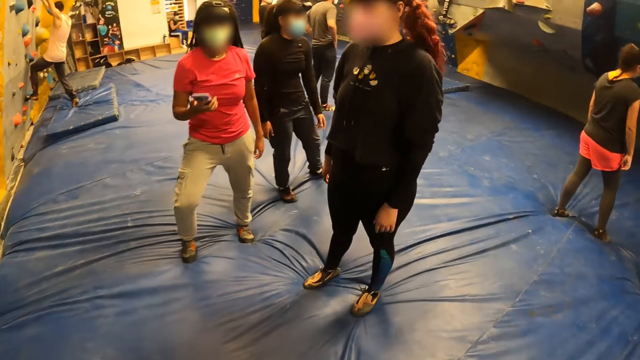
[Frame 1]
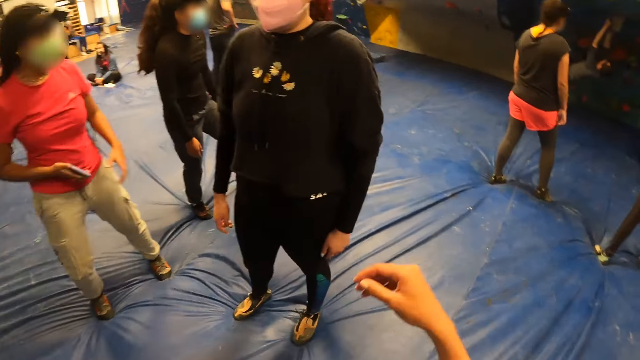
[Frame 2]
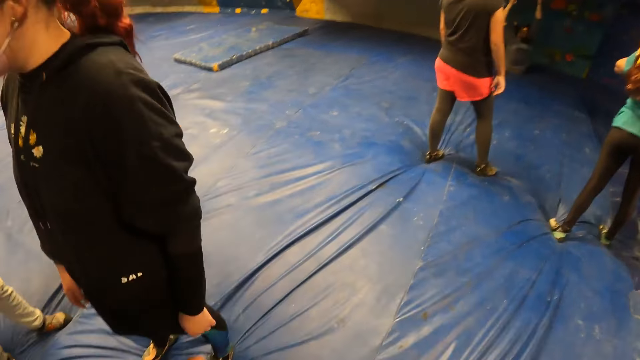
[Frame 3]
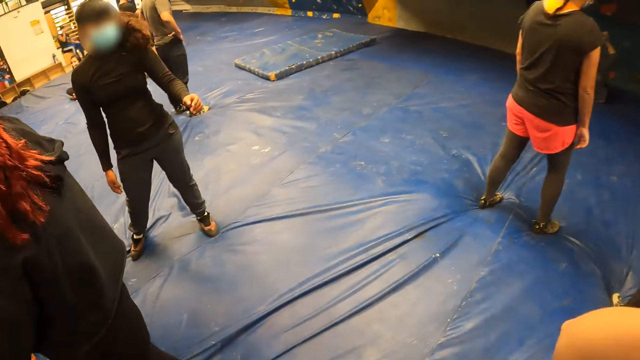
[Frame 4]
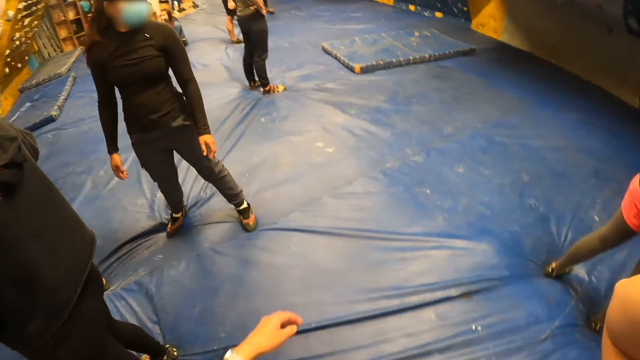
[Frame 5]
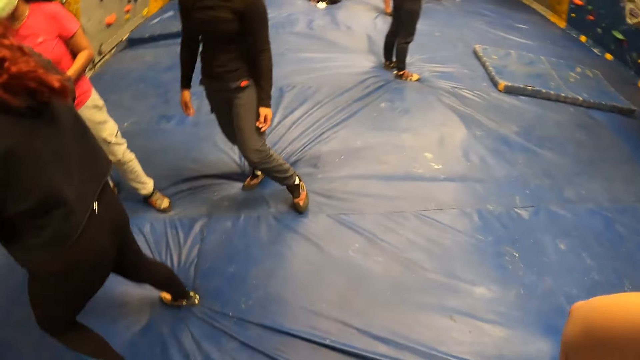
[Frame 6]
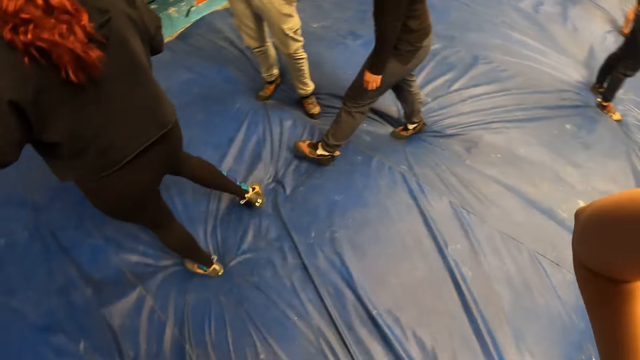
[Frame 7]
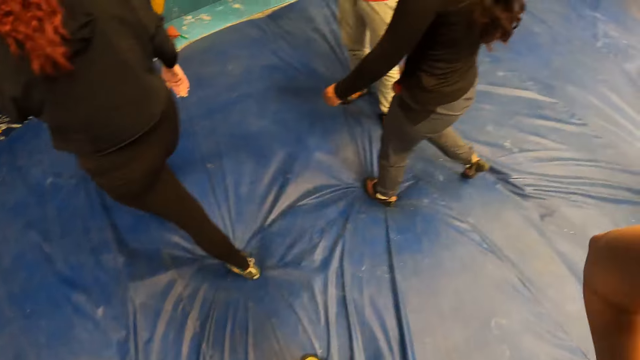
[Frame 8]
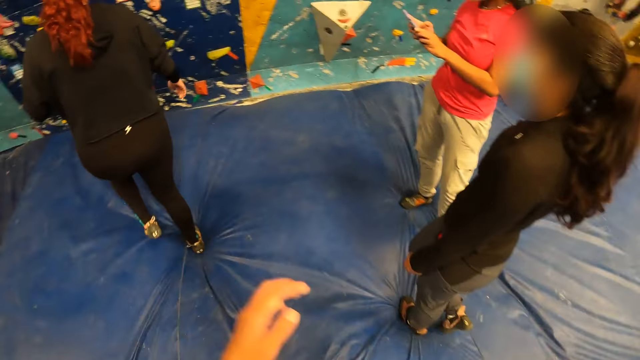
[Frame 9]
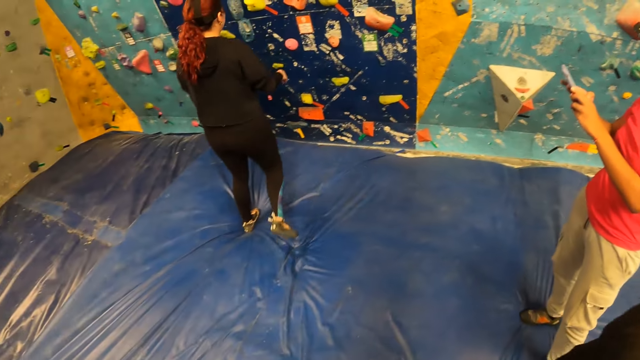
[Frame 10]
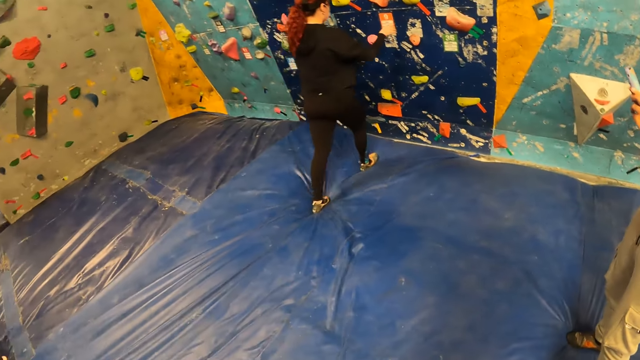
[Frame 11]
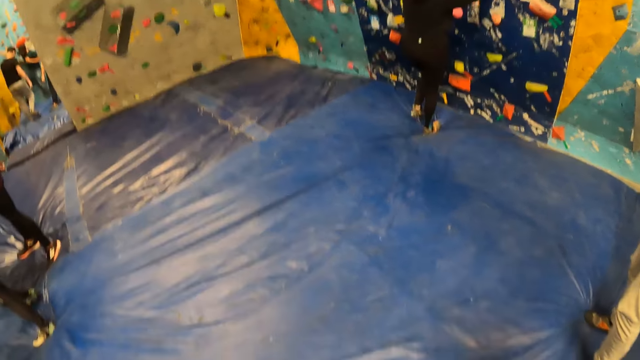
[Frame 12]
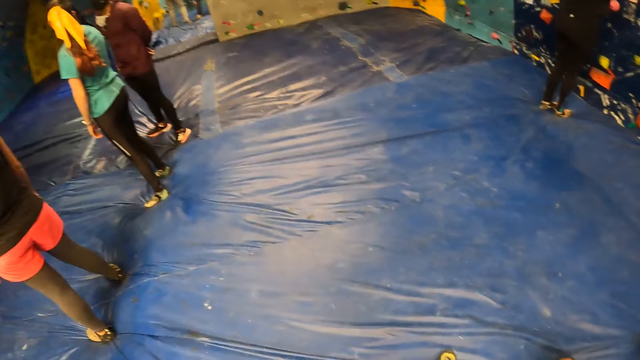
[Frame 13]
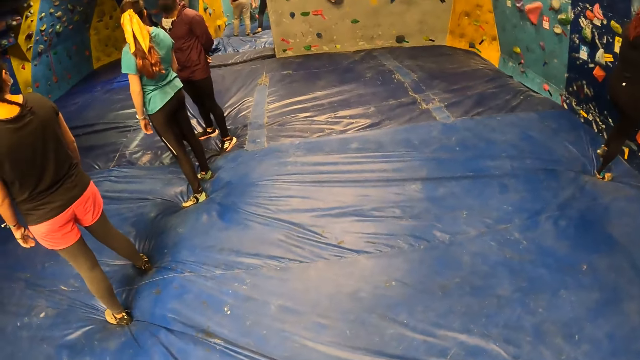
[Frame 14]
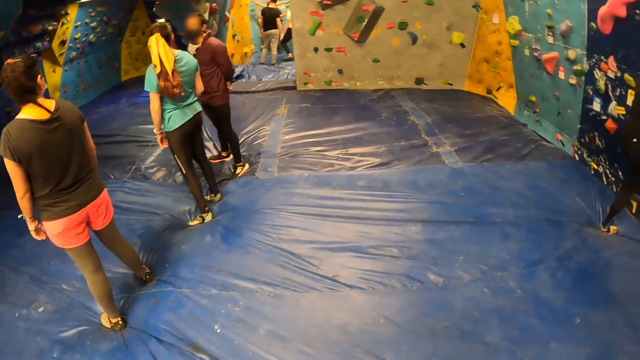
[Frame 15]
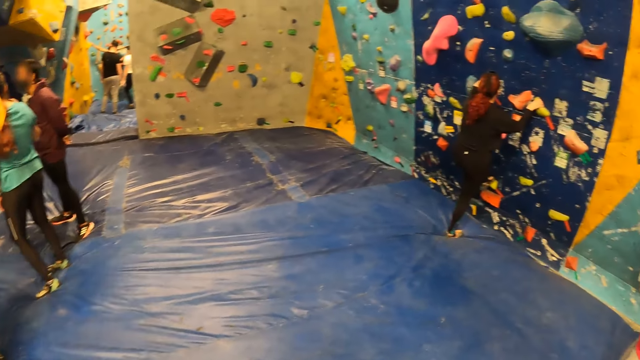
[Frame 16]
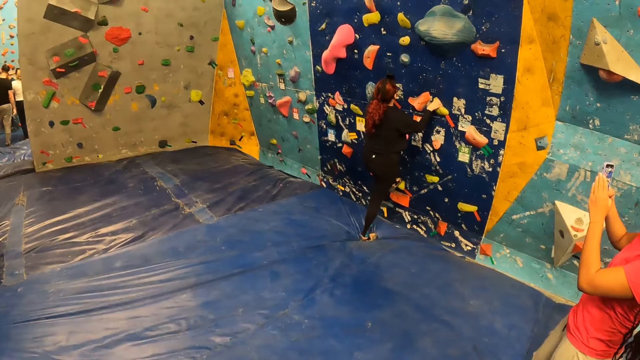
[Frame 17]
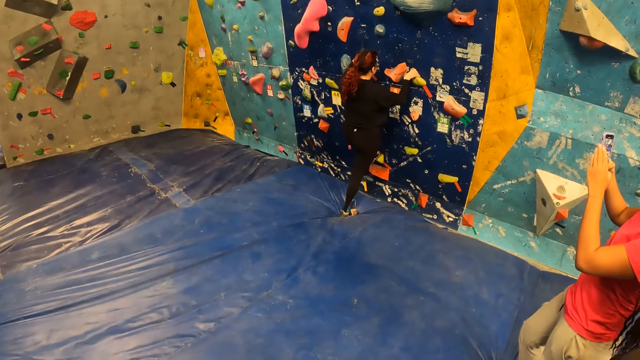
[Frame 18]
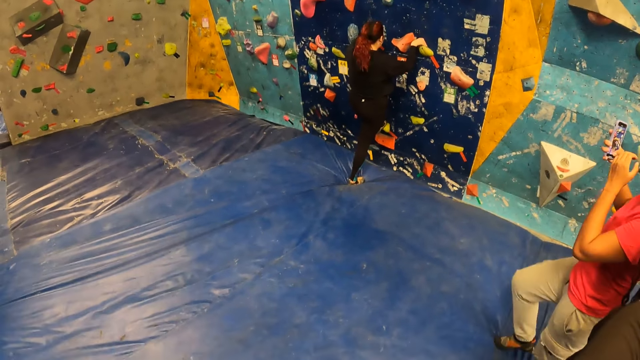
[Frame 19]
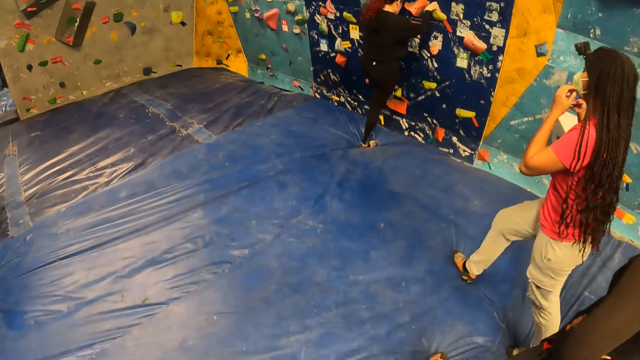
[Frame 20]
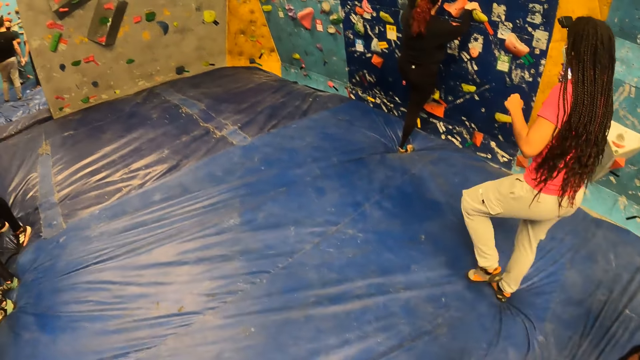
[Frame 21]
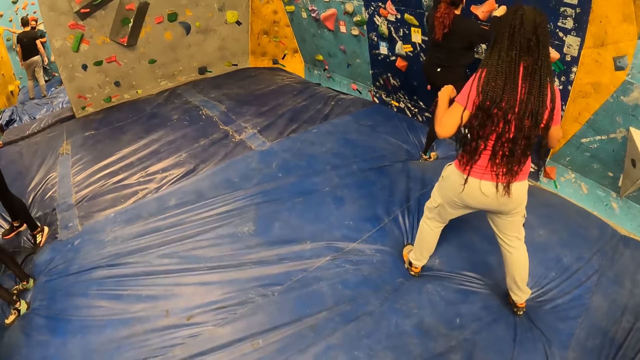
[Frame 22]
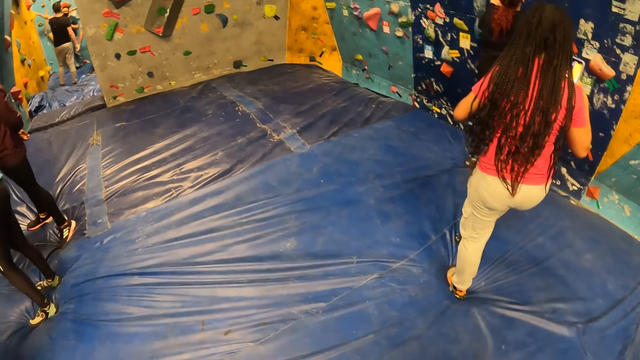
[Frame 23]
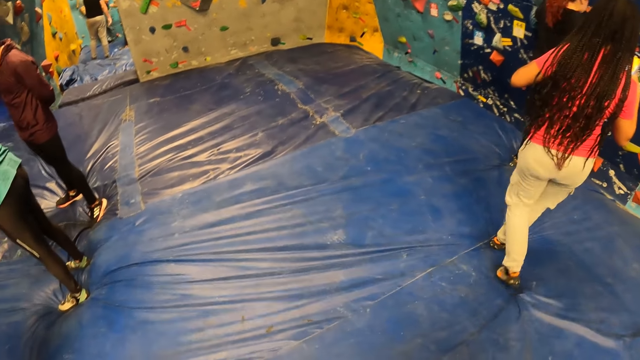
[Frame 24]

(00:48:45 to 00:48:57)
The camera wearer looks around the room. She adjusts the camera on her head with her right hand. She adjusts the camera on her head with her left hand. A woman climbs the bouldering wall with both hands.

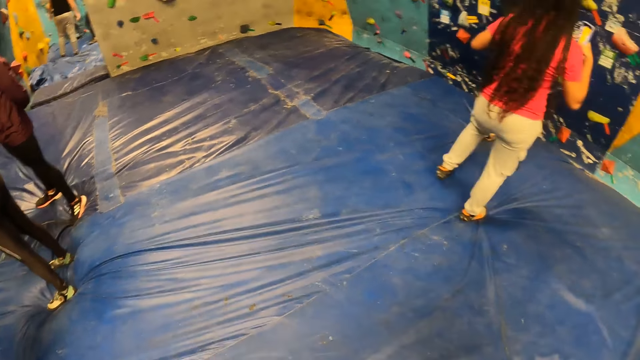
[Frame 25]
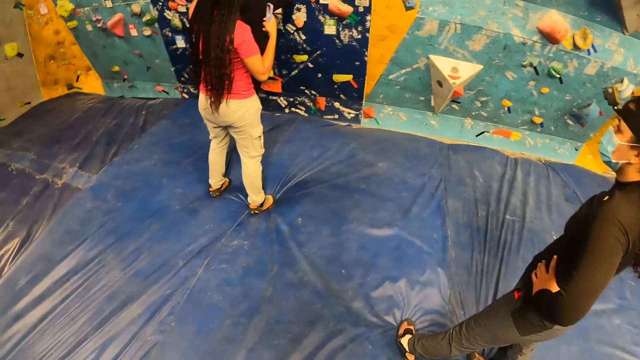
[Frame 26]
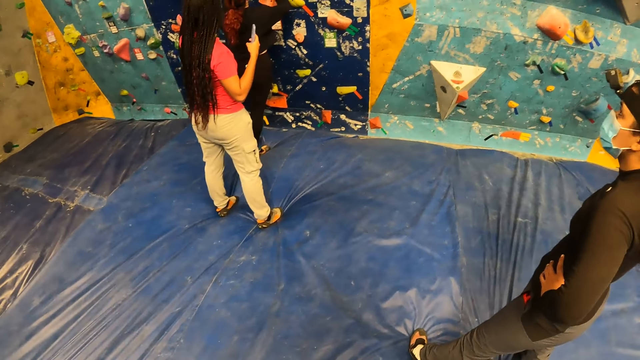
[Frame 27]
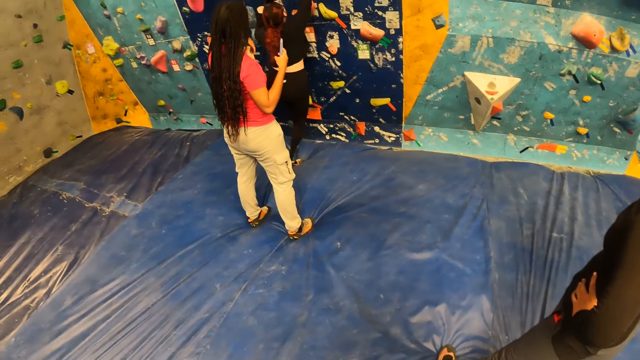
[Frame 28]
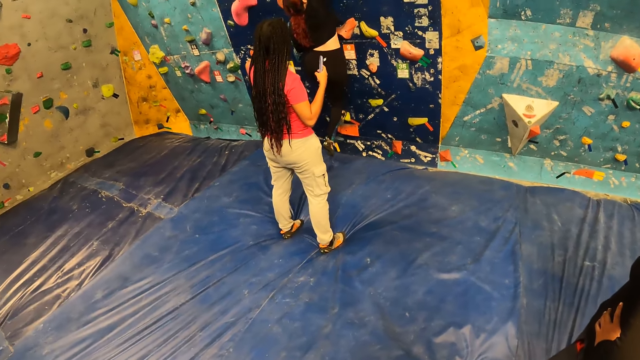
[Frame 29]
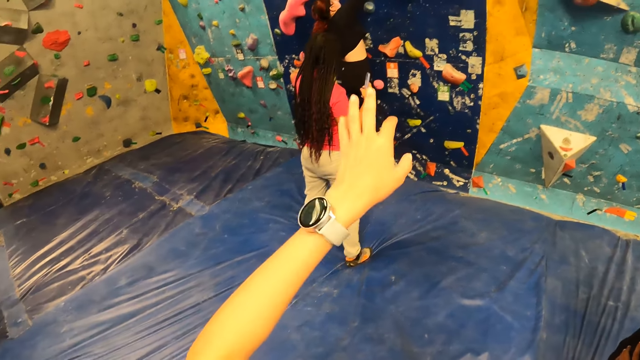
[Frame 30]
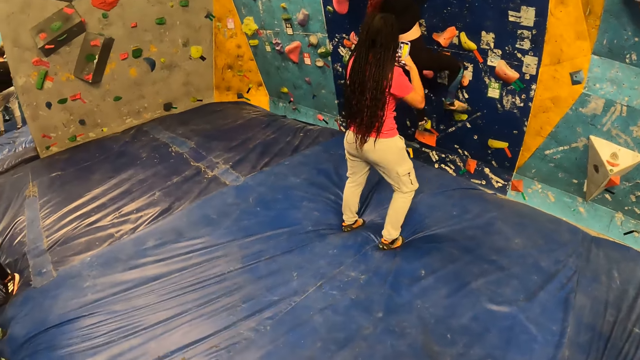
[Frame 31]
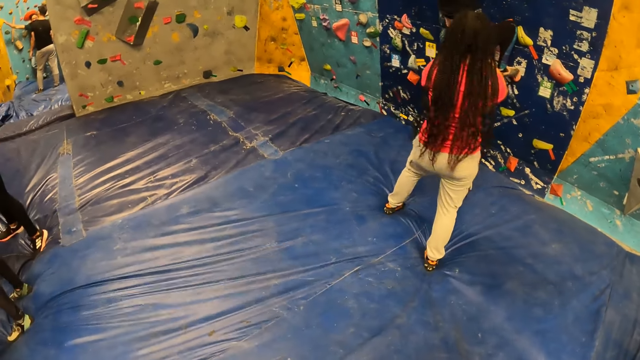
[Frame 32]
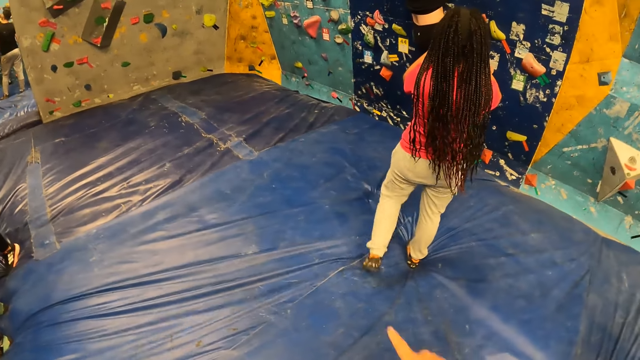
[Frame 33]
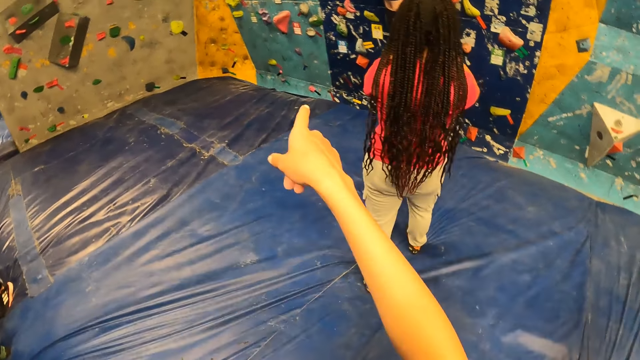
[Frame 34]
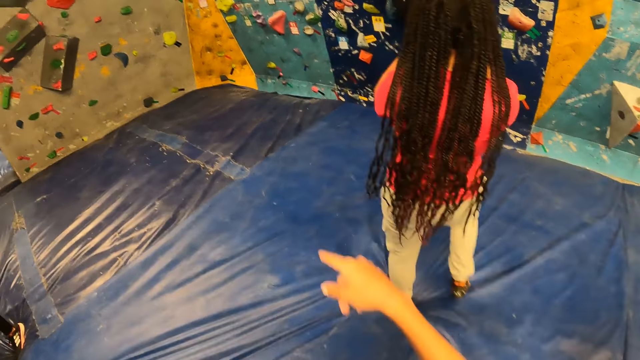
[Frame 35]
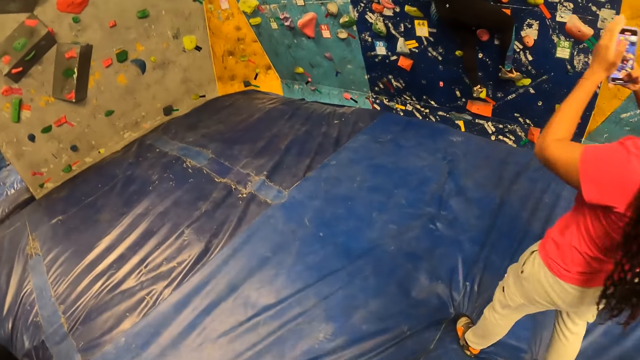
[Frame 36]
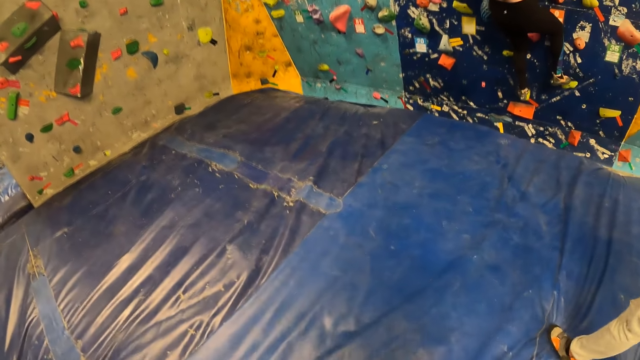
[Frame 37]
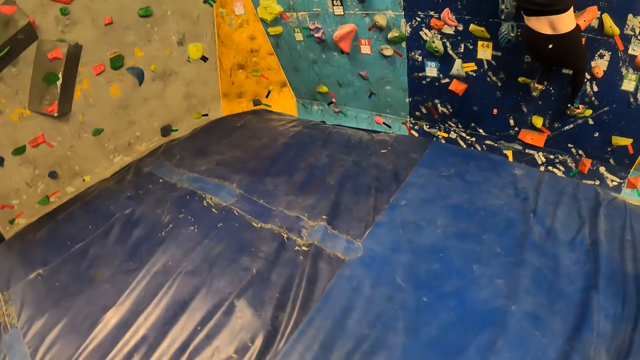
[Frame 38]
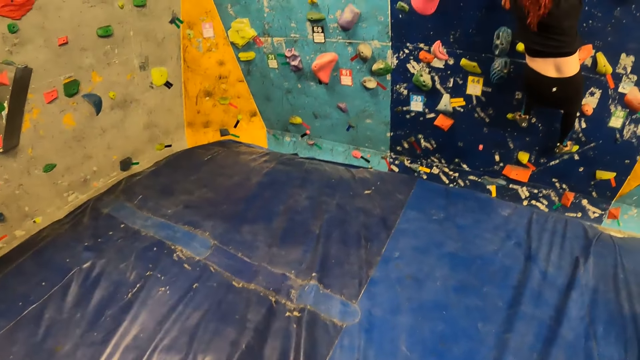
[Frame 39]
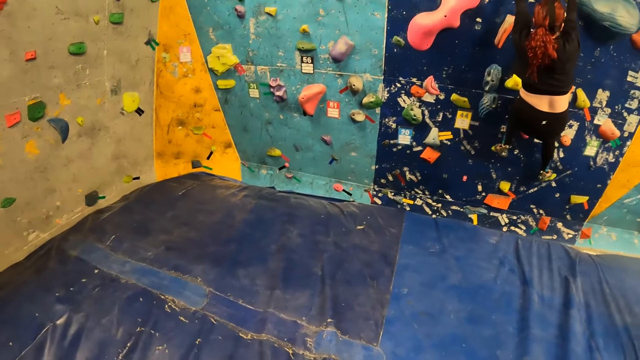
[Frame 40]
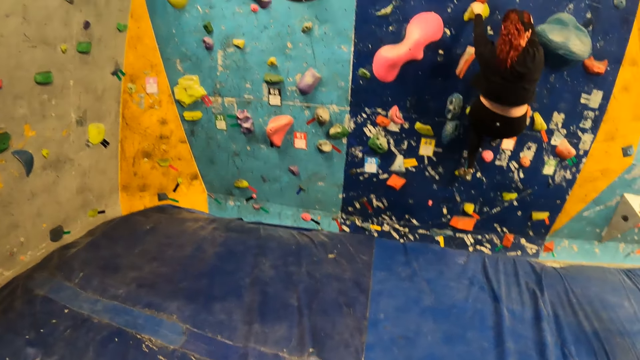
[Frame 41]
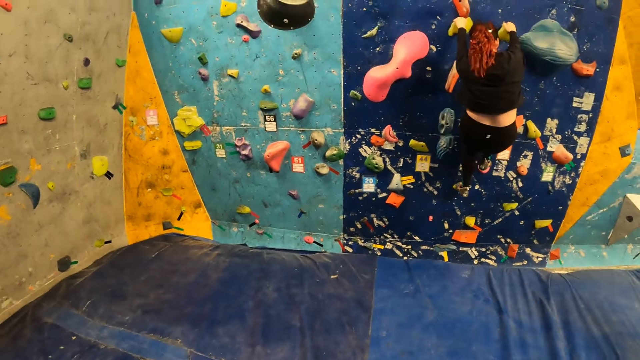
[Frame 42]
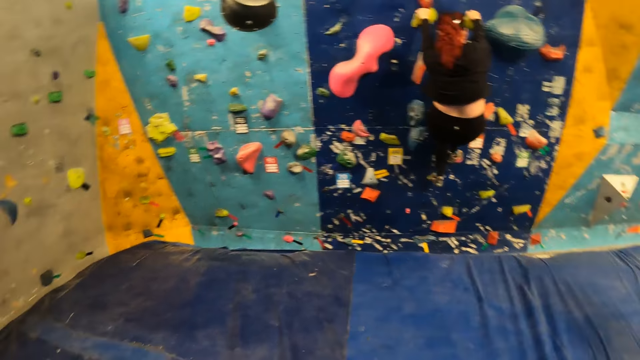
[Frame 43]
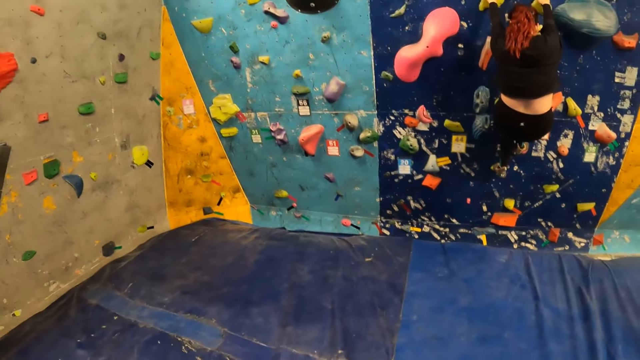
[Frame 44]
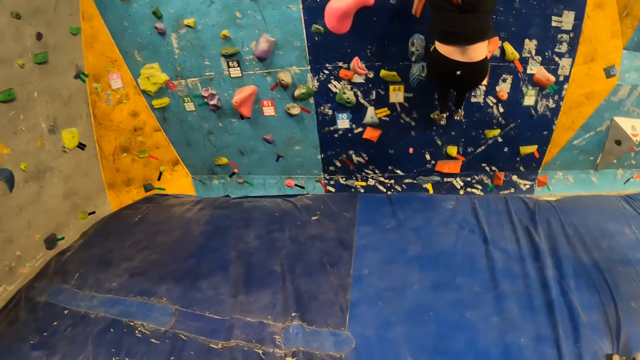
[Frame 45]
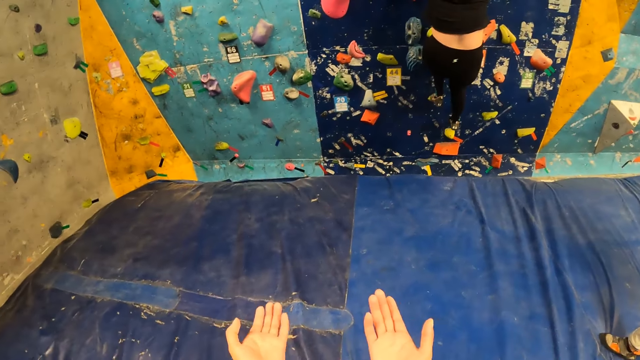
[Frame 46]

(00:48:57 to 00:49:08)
The camera wearer stretches her left hand. She stretches her right hand. She points at the game. She walks around the room. She walks forward on a foam. She looks around the room.
